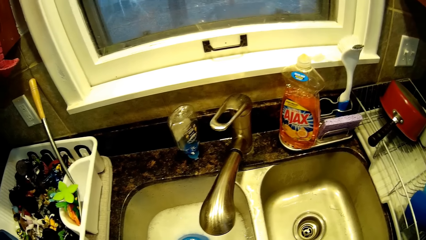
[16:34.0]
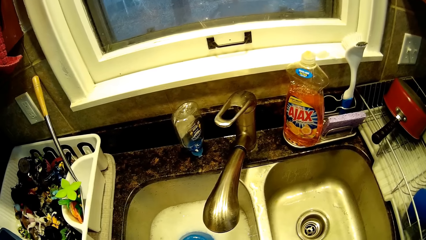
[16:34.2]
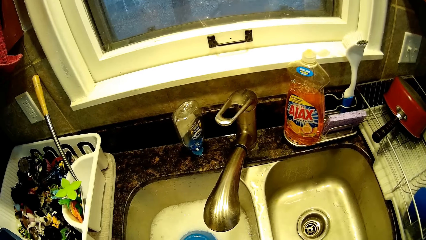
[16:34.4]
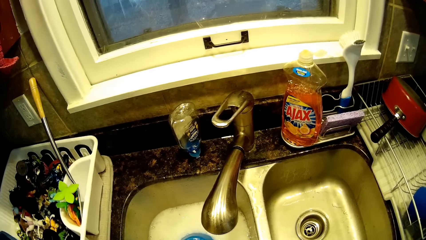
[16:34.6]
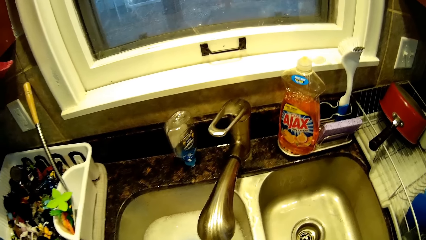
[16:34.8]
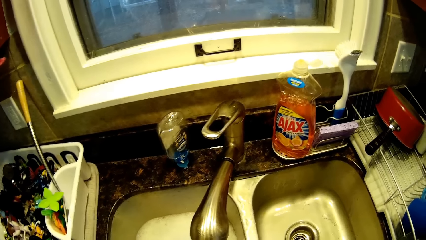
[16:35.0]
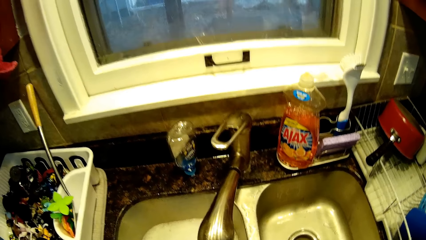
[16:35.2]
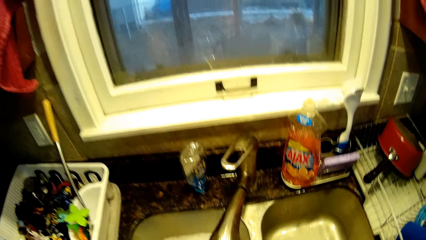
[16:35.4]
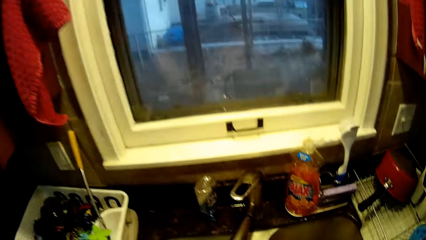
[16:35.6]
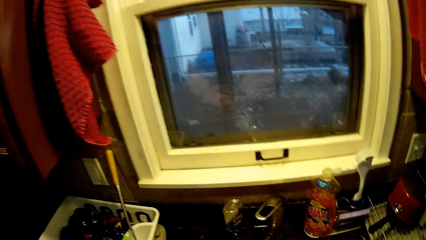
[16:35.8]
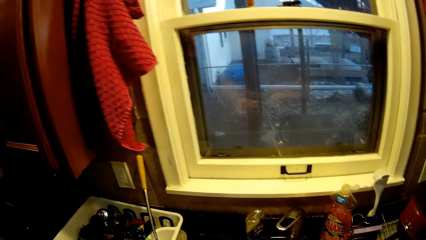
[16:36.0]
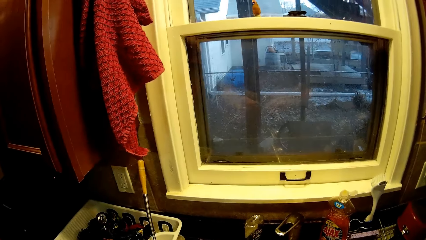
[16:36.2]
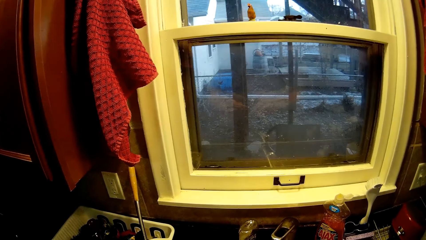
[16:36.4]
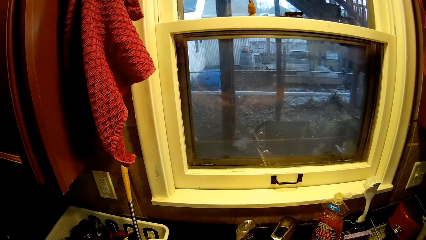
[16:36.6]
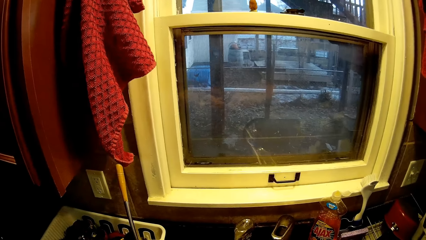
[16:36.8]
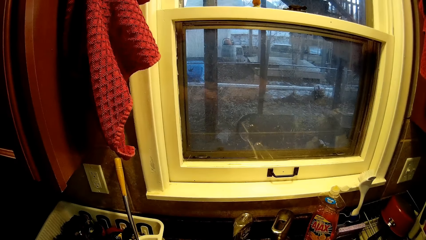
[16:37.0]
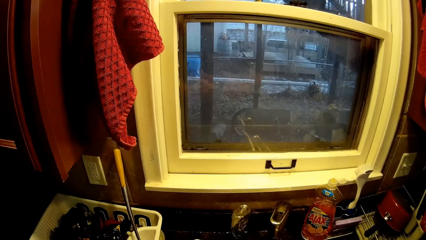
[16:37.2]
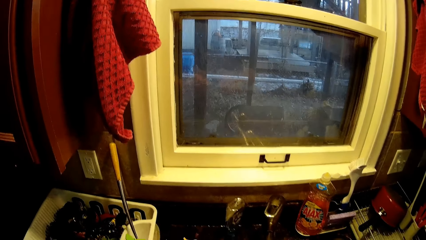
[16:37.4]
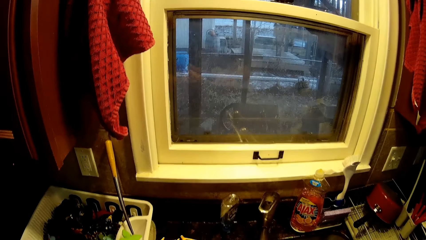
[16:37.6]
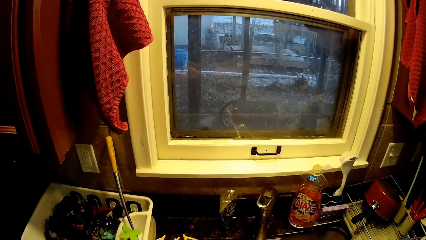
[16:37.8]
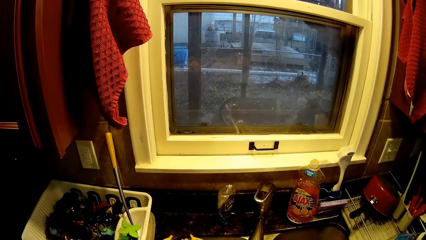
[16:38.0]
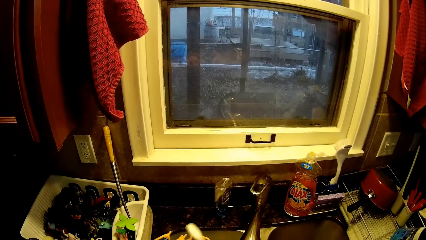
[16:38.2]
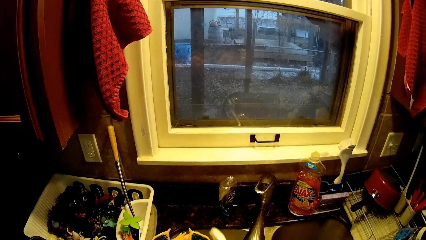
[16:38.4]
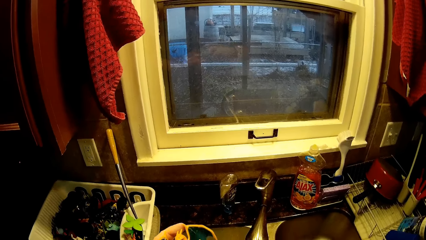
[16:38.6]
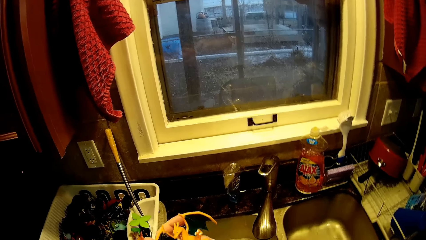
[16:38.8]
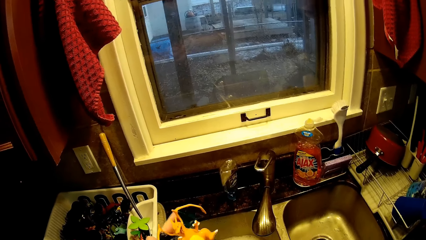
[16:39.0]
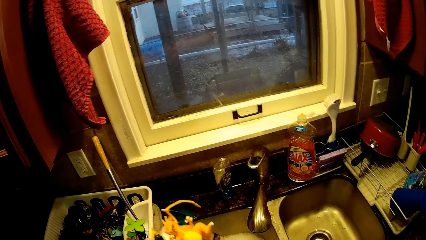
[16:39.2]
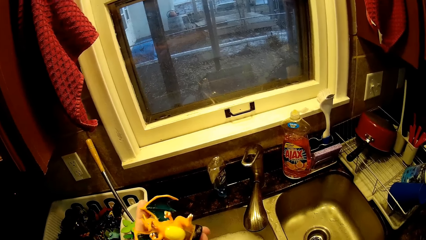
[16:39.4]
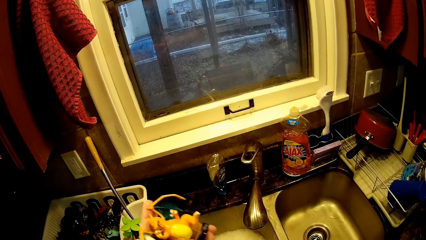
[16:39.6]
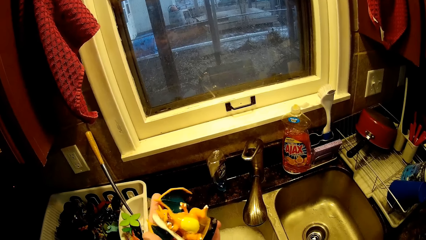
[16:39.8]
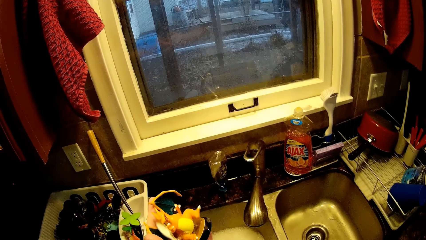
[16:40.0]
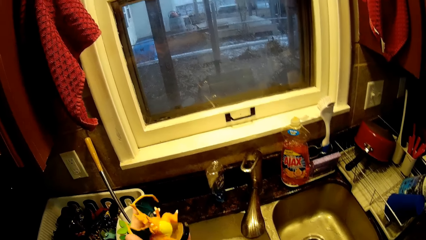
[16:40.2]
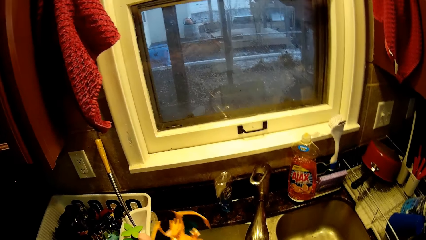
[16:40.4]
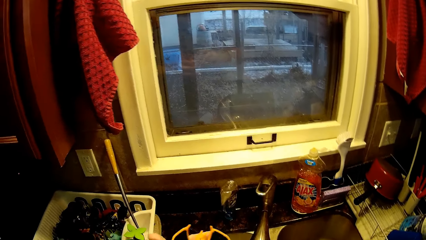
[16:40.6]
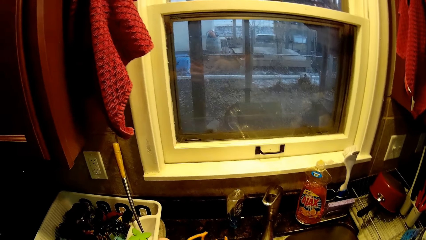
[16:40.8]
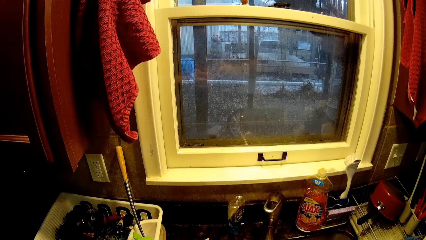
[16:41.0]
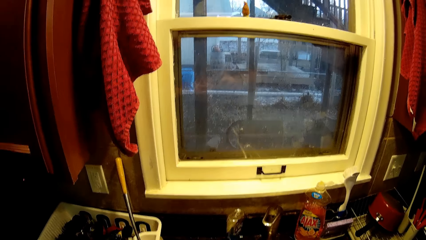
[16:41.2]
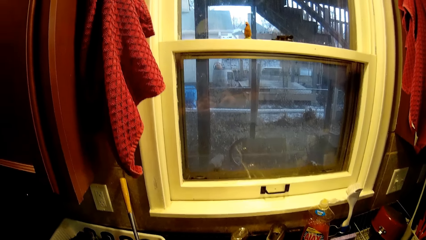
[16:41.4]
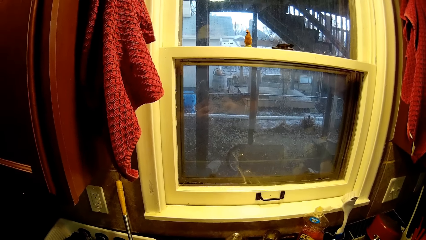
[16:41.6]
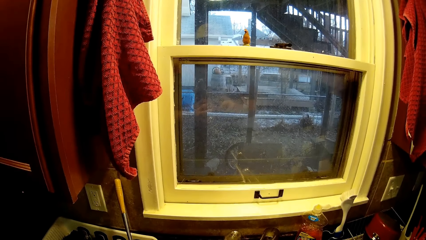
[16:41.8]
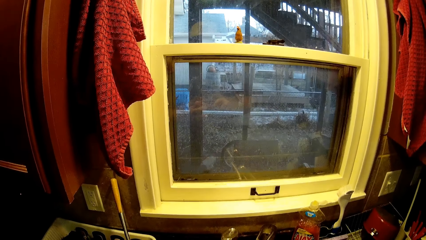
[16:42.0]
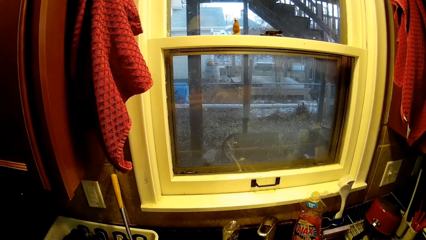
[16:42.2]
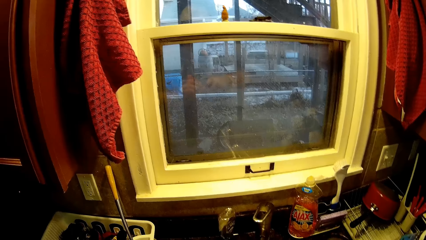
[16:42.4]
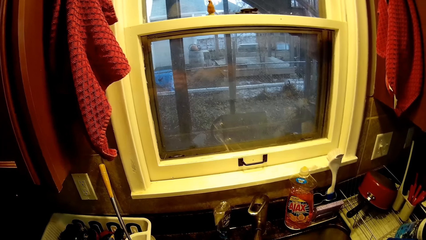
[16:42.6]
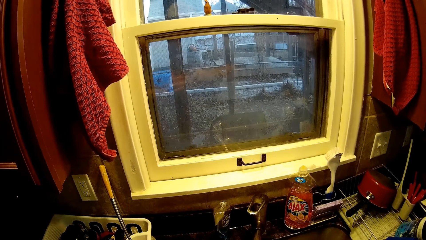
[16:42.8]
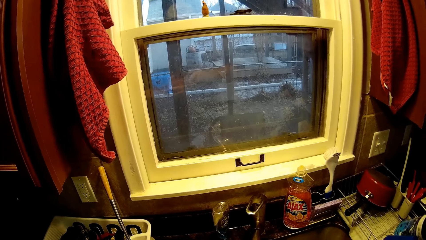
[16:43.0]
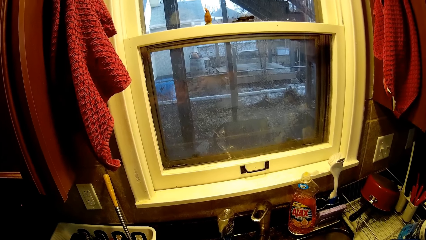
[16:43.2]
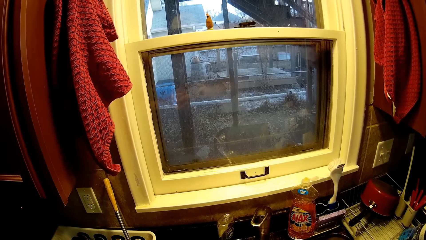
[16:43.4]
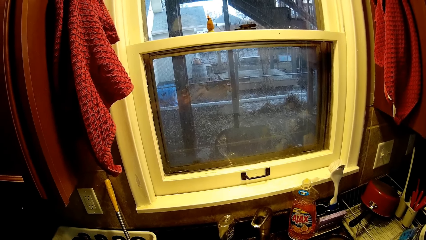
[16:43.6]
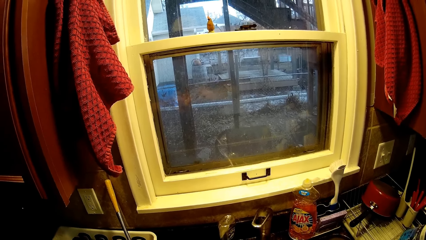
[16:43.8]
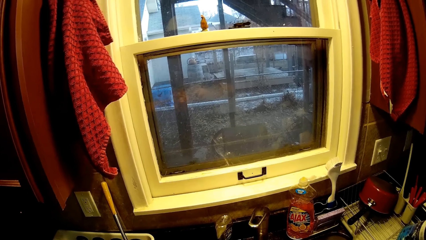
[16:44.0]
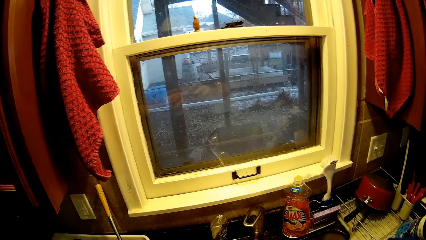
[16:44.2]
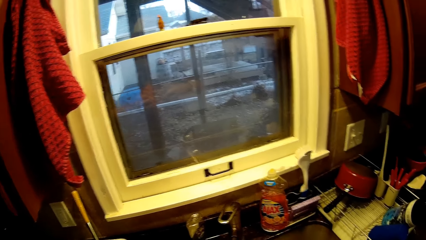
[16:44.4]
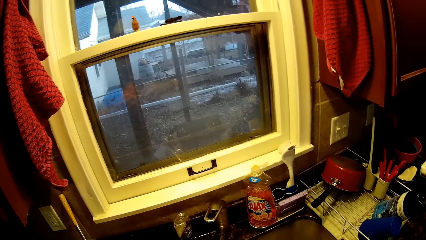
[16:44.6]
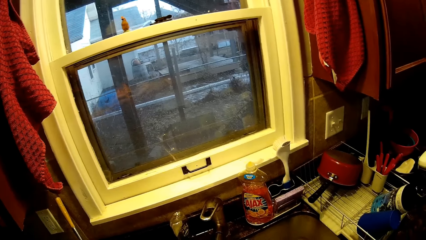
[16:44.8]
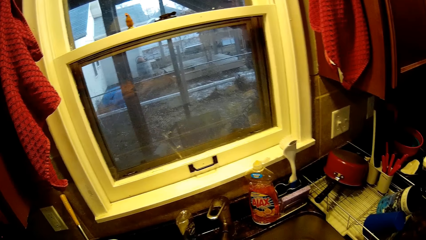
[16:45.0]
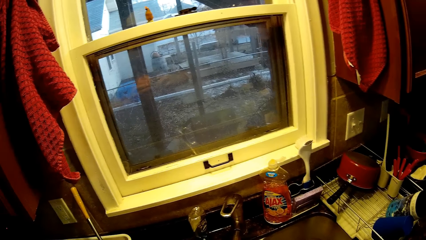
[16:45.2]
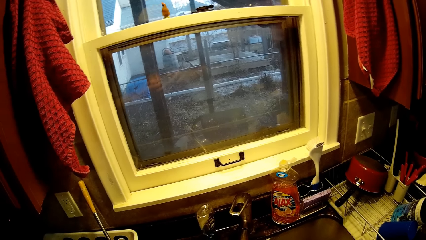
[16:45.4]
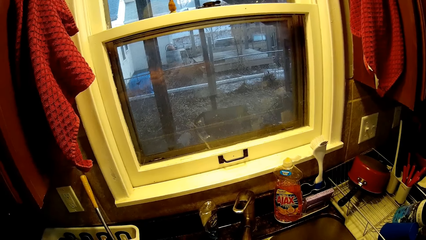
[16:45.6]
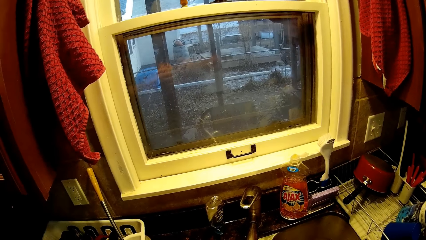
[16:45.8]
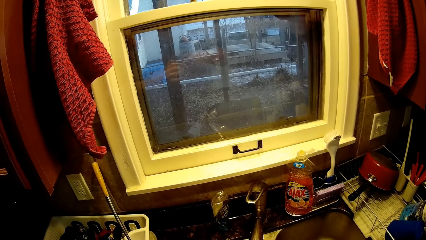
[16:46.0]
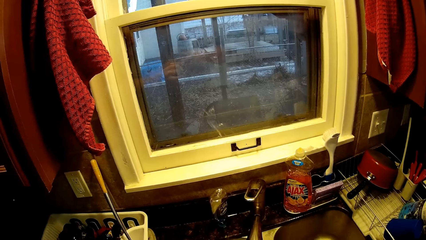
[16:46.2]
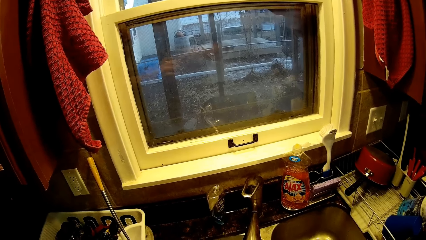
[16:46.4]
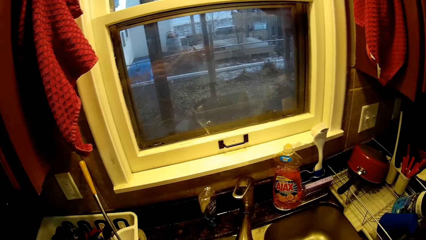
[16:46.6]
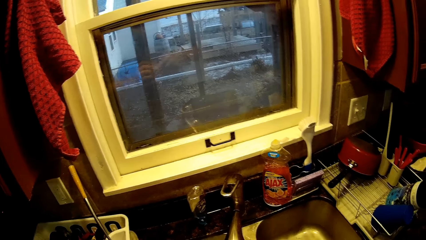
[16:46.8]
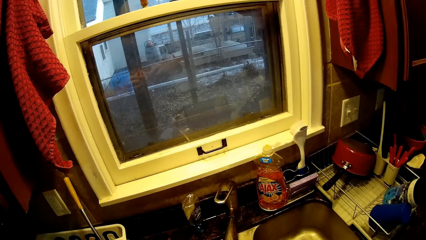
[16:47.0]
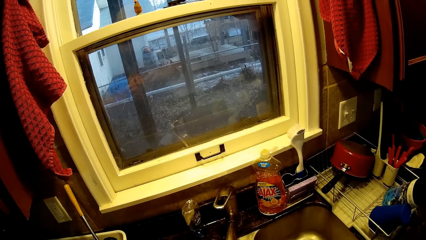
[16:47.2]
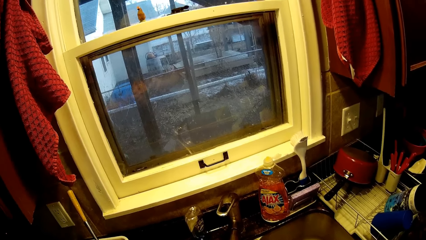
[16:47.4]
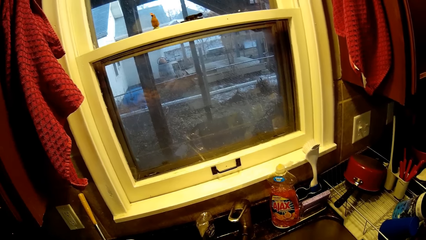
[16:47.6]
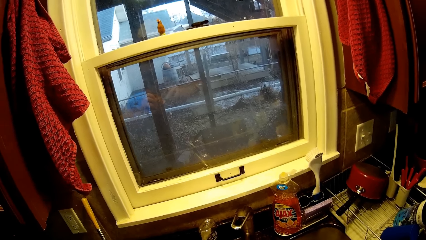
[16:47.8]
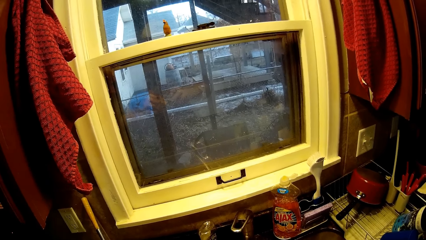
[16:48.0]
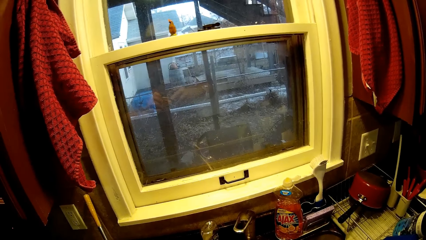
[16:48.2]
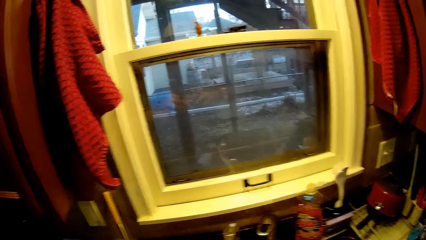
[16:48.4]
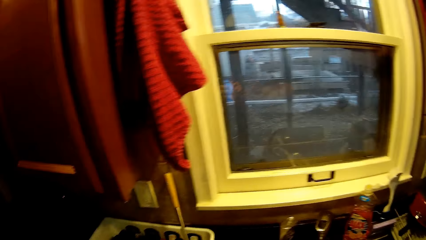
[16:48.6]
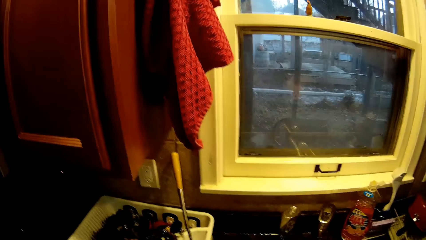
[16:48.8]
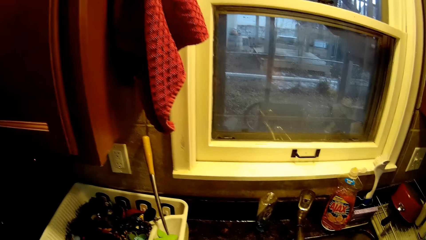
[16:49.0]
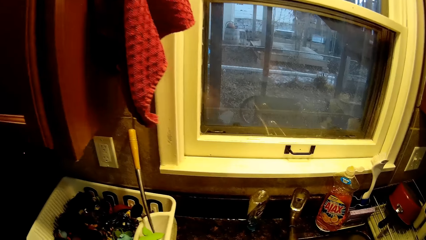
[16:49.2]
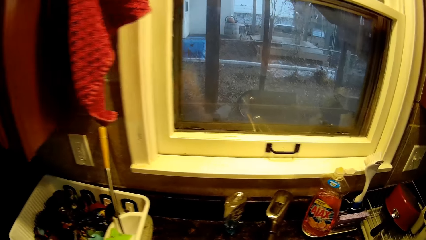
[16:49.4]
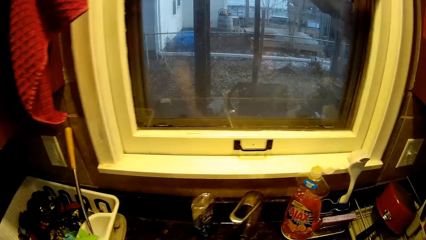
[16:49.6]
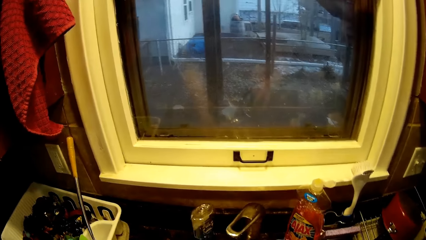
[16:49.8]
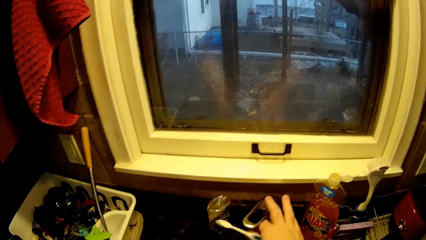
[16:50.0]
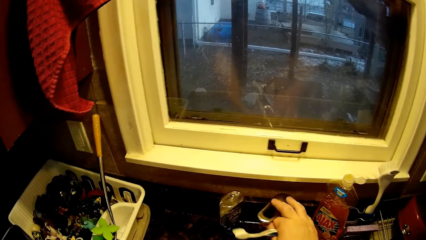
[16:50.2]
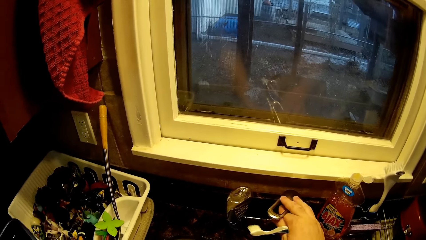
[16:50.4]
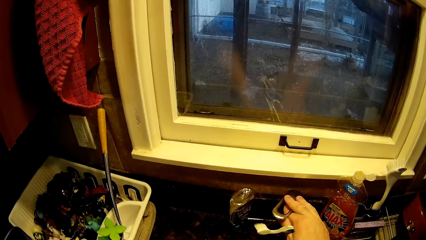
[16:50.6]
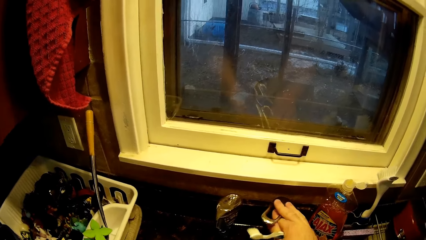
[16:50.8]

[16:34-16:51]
The camera wearer soaks something in the water. They scrub a toy with a toothbrush.
